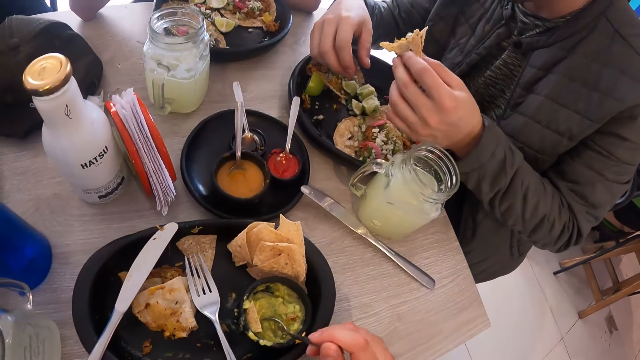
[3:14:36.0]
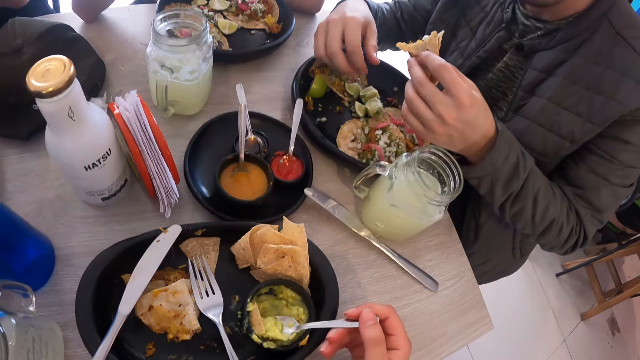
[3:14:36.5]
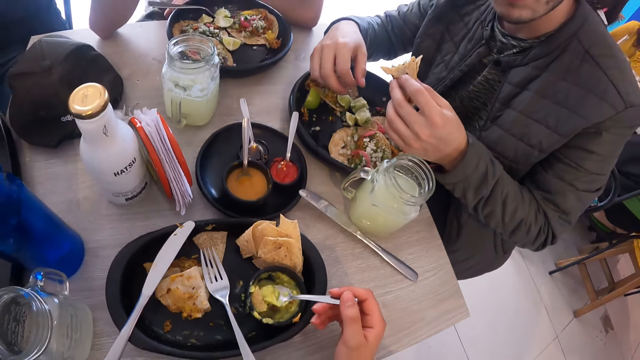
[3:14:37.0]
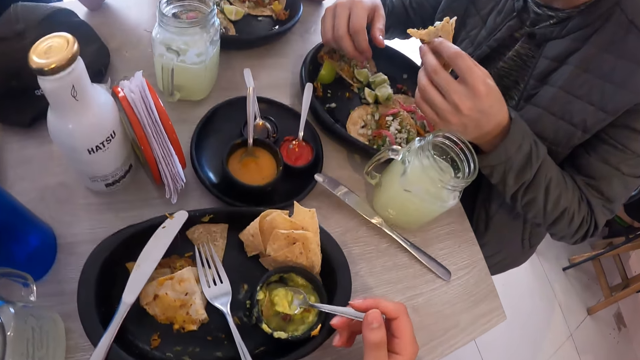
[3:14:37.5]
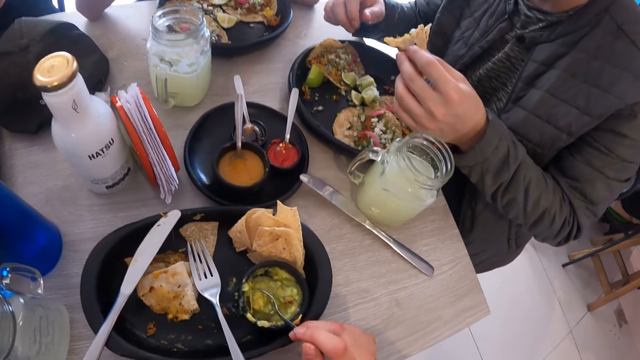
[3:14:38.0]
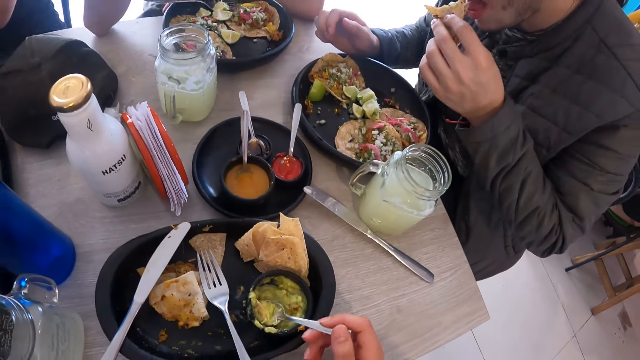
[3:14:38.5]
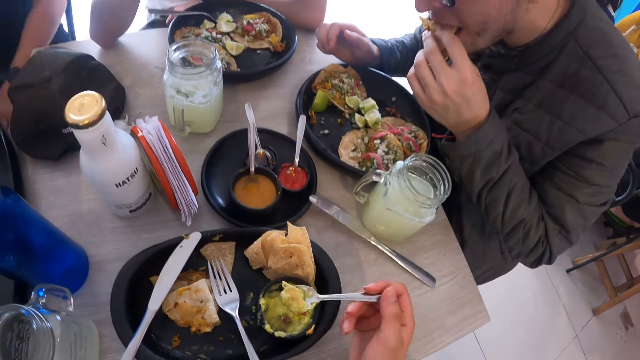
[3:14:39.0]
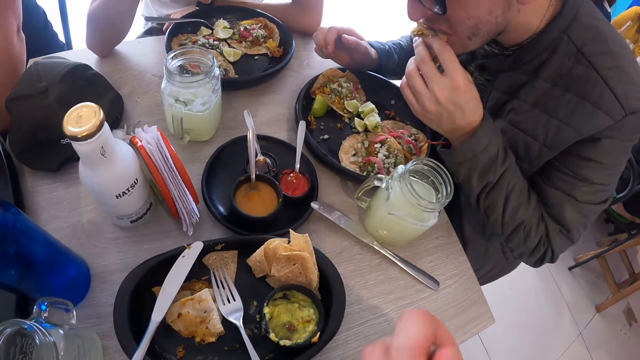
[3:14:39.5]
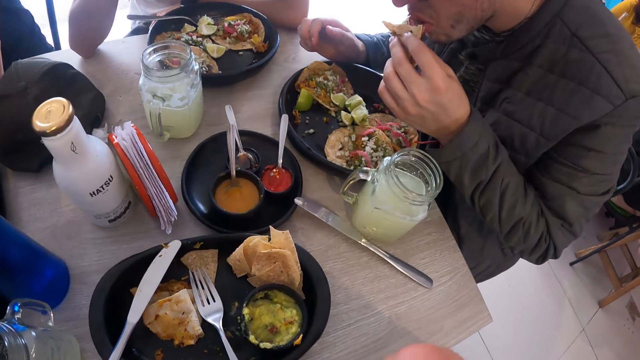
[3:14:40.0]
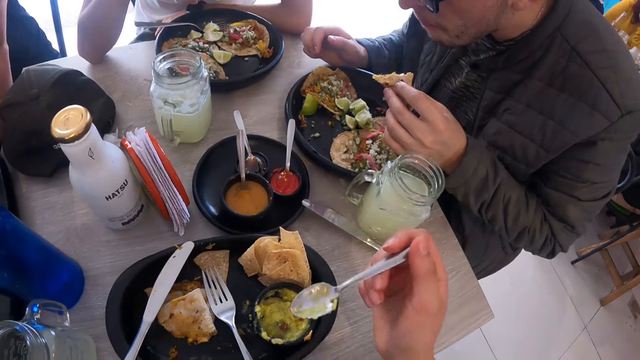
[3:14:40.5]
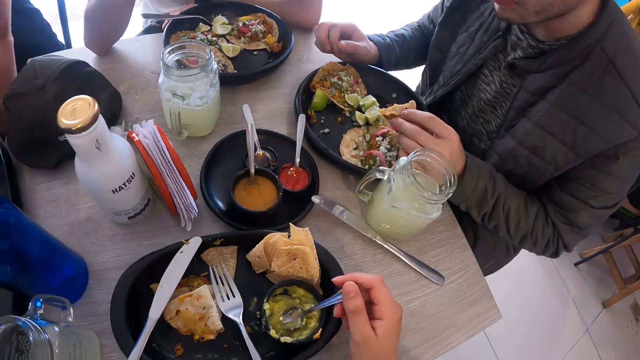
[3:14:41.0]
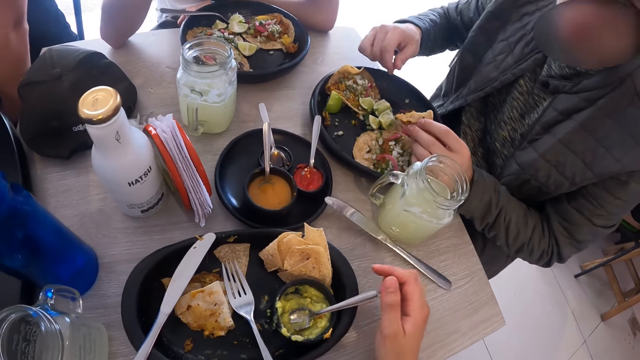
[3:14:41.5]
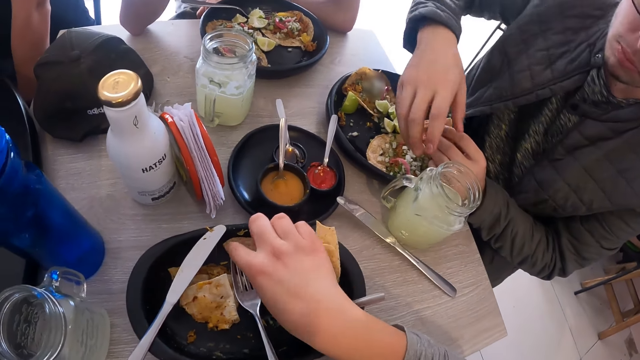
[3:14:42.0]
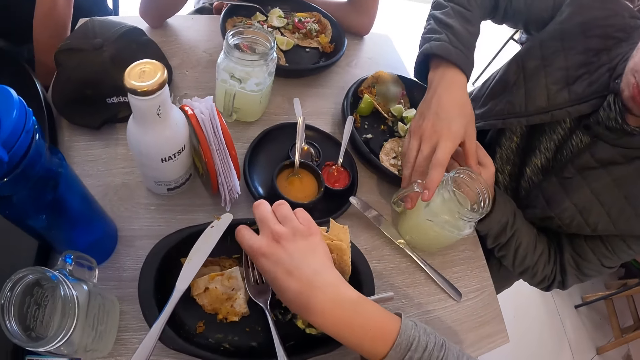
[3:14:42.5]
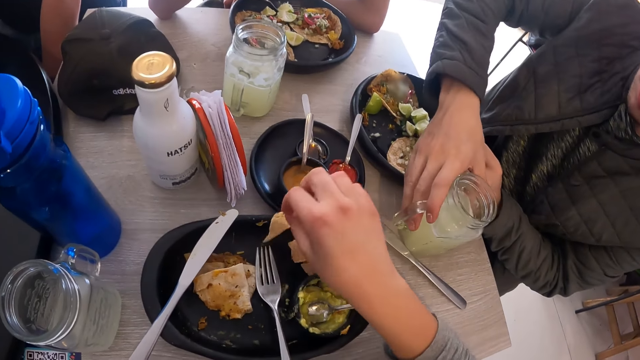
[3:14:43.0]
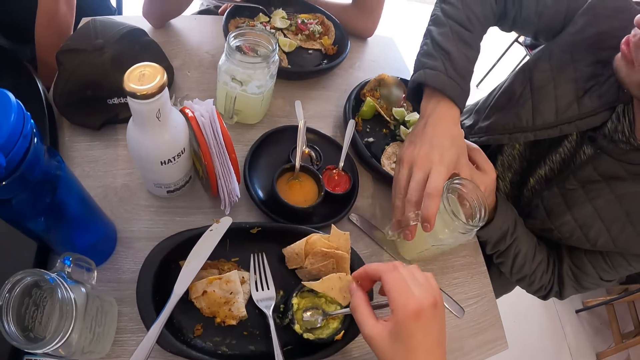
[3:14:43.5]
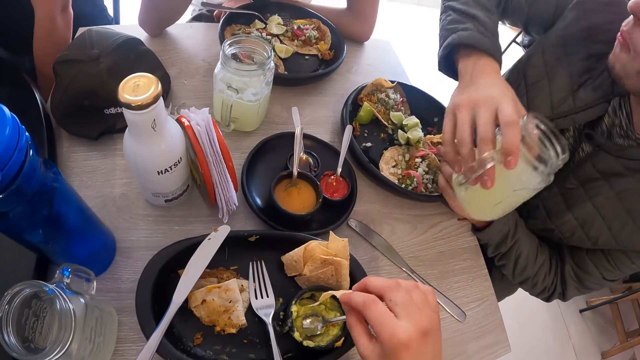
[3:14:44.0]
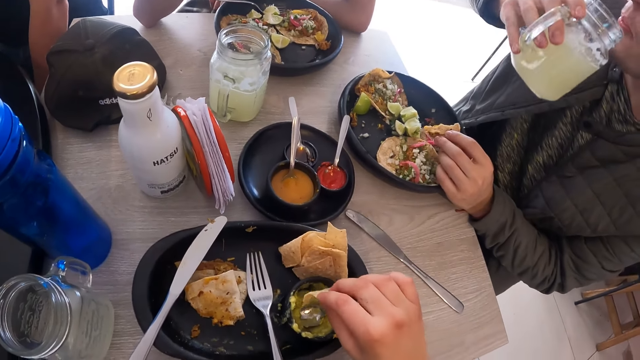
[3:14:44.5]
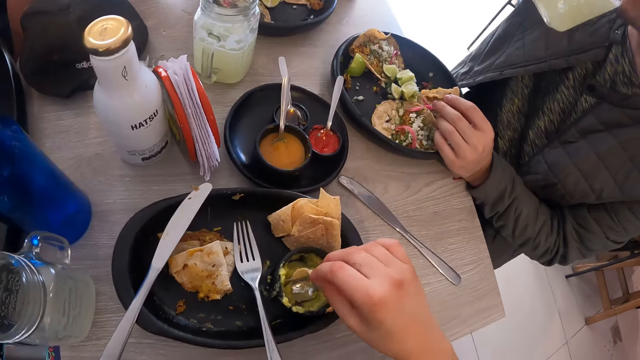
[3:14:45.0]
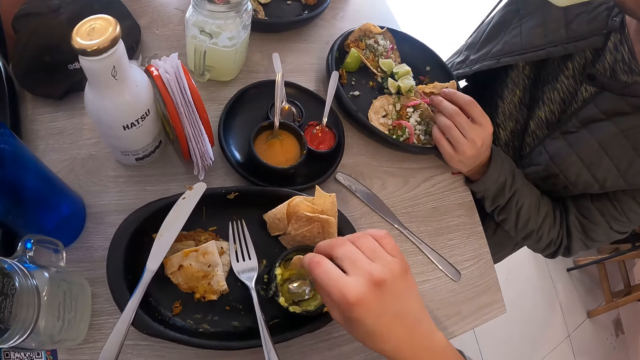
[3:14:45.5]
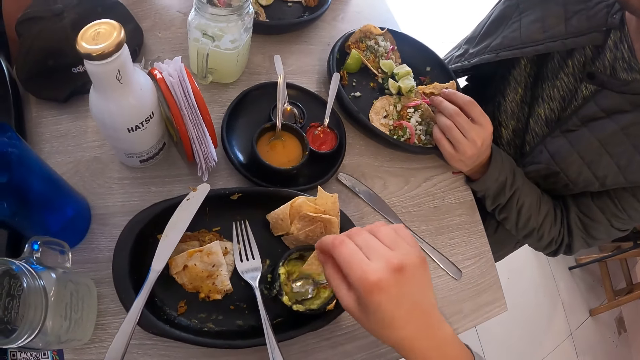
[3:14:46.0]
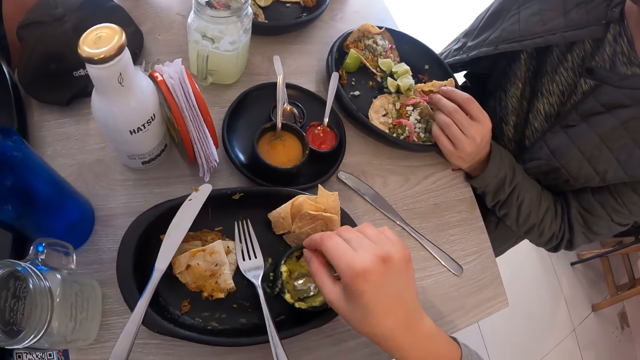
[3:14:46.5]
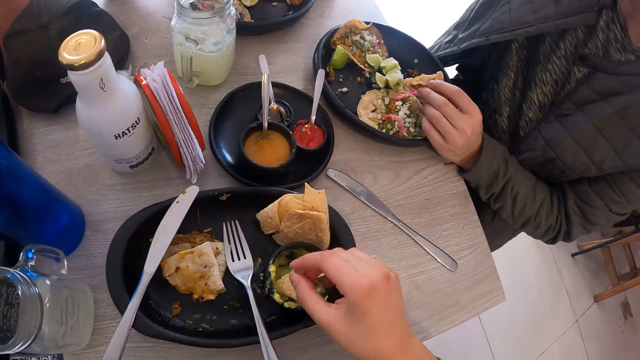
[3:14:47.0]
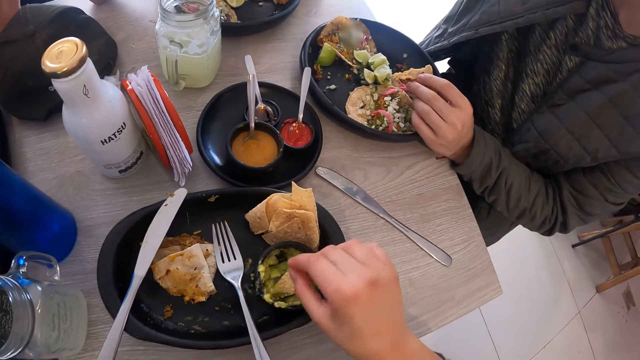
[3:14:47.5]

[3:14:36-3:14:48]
A man eats the taco in his left hand. The camera wearer eats the sauce or soup and the tortilla on the spoon in her right hand. She drops the spoon in the sauce dish with her right hand. She picks a tortilla or flatbread from the bowl with her right hand. The man picks a glass of juice from a table with his right hand. The camera wearer scoops some sauce in the sauce dish with the tortilla in her right hand. The man drinks some juice from the glass of juice in his right hand. The camera wearer moves the flatbread on the soup.

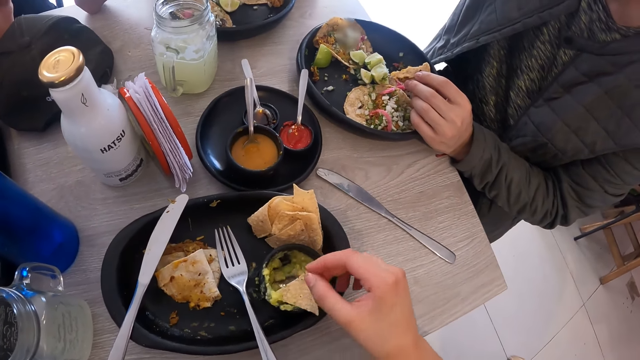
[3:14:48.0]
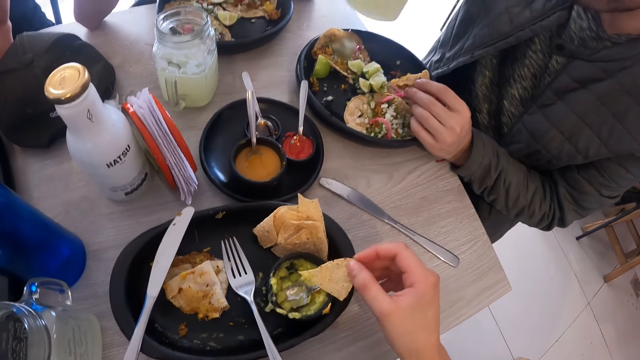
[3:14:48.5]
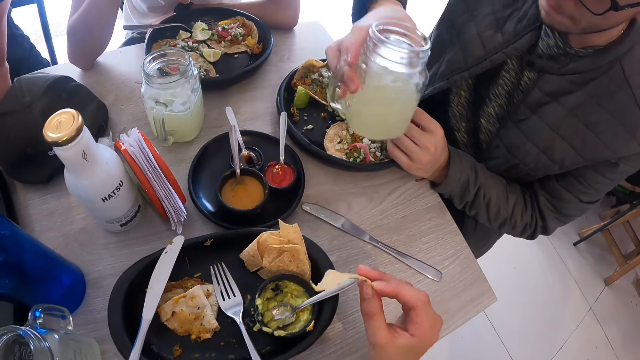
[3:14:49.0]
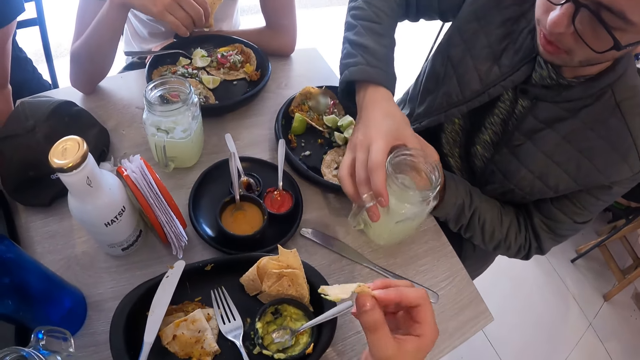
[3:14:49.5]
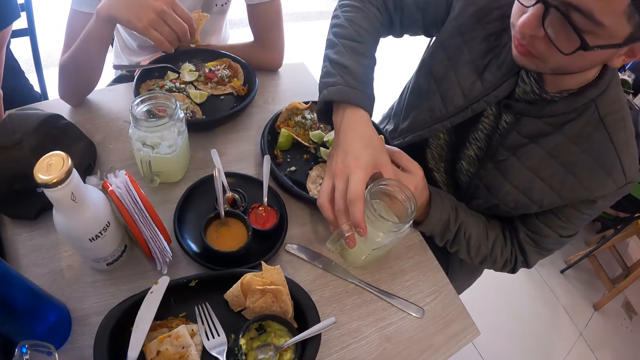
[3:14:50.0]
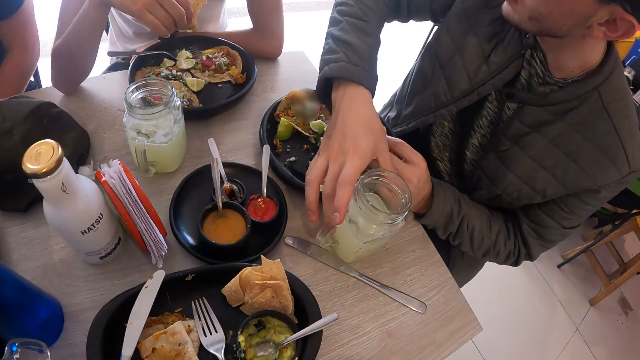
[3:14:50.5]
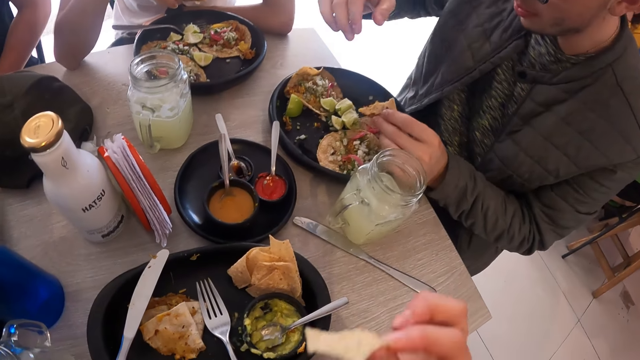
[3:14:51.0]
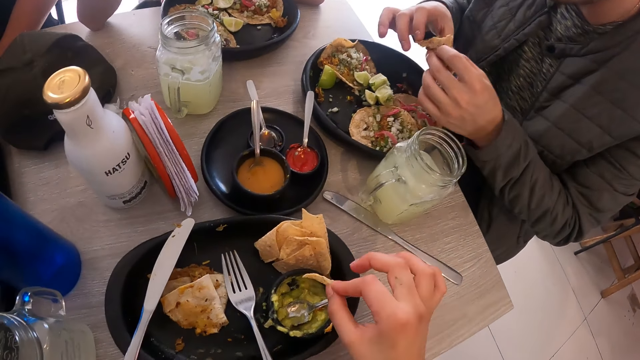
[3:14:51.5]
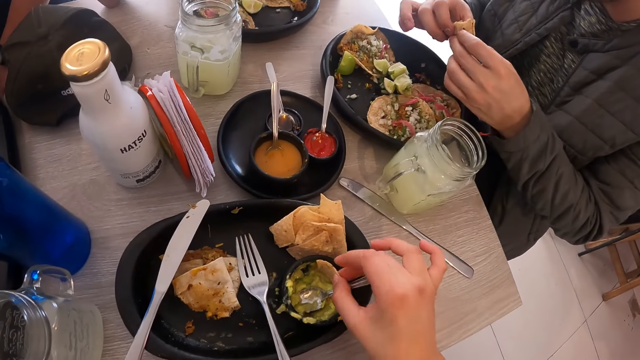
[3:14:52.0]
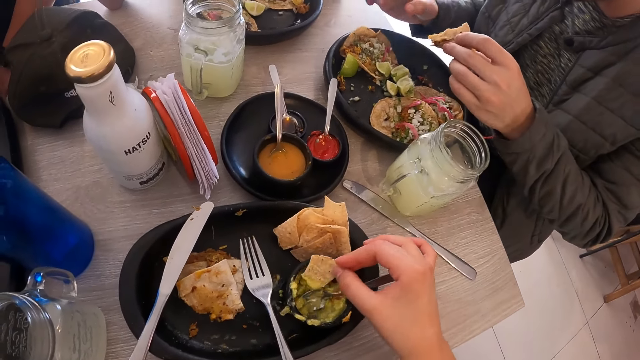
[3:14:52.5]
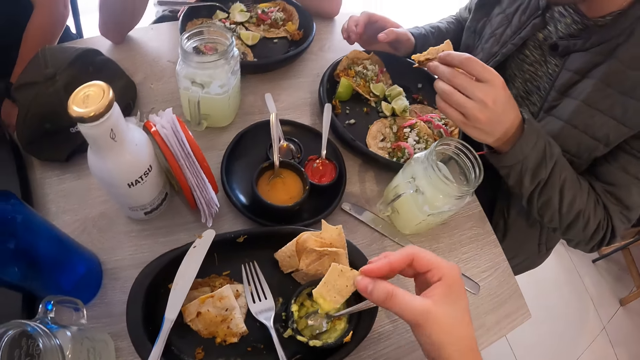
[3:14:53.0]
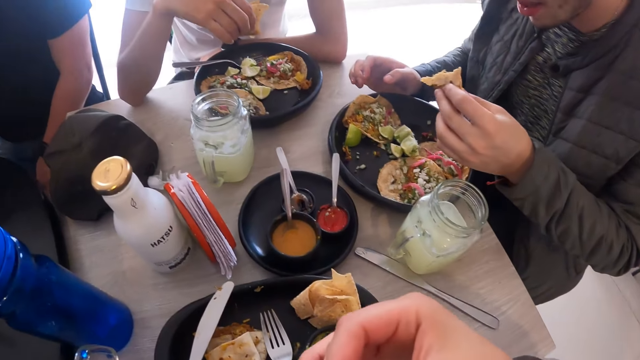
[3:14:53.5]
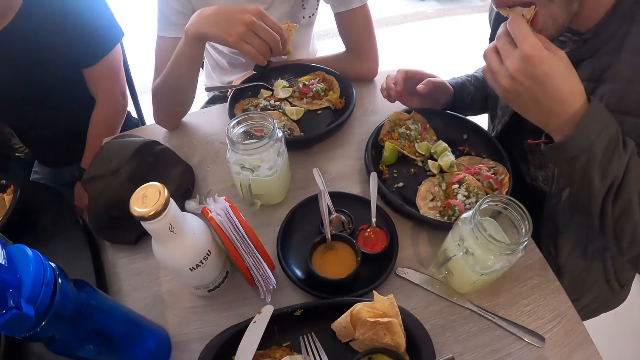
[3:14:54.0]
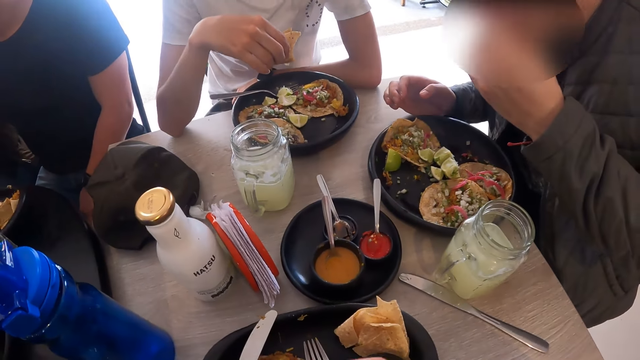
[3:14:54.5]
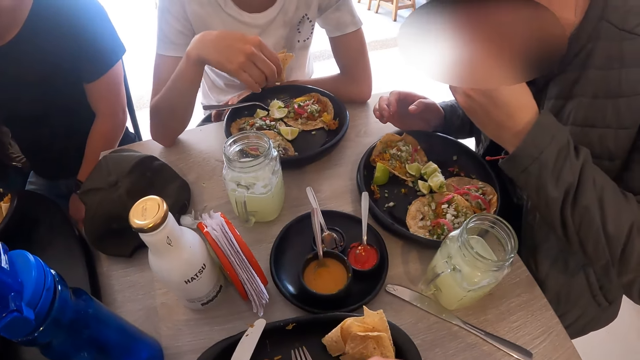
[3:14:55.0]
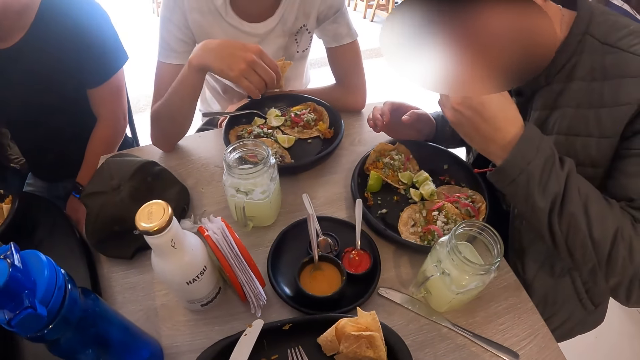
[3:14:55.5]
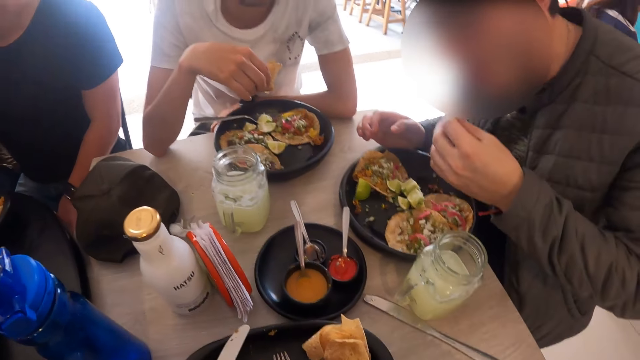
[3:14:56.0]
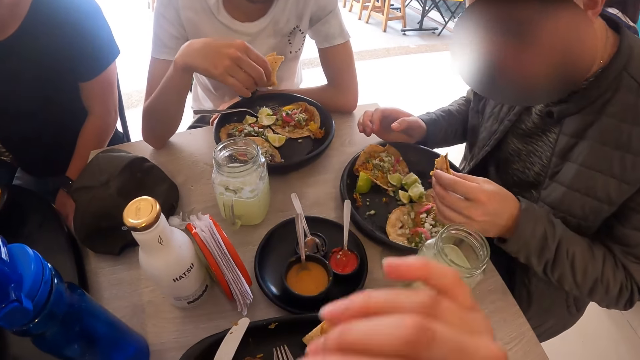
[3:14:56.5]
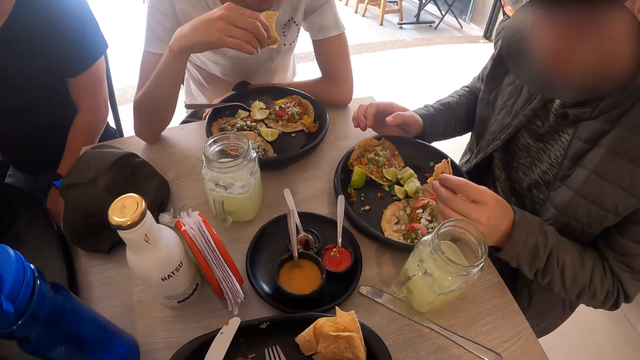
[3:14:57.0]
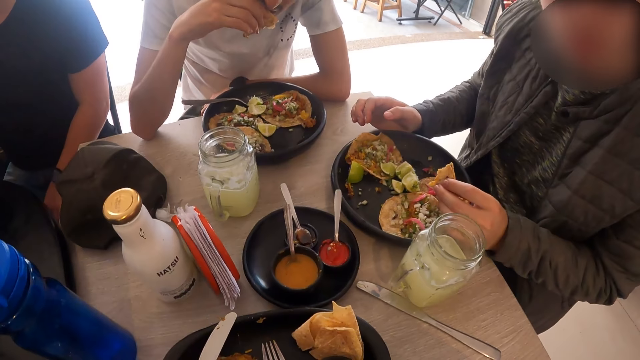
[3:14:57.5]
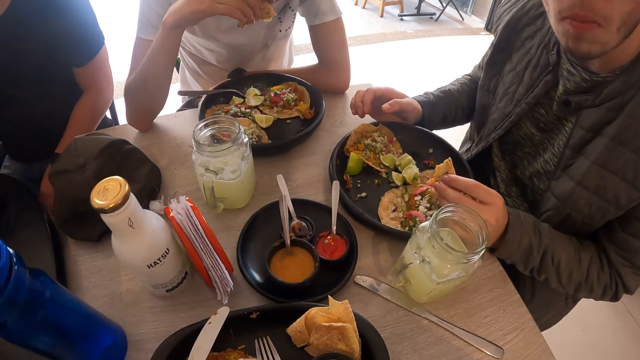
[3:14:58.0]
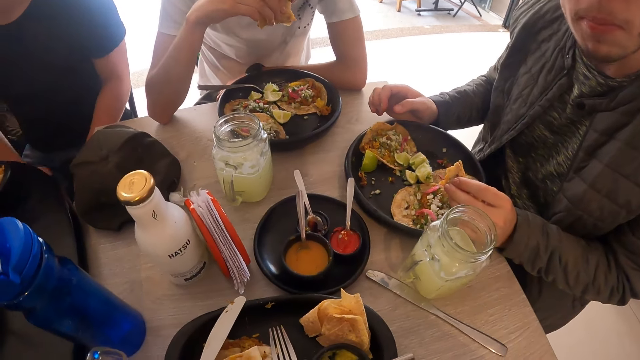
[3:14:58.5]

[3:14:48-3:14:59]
A man drops the glass of juice on the table with his right hand. The camera wearer eats the tortilla from her right hand. She dips the tortilla in the sauce in the sauce dish with her right hand. She eats the tortilla from her right hand. The man eats the taco in his left hand. Another man moves the hand. The camera wearer interacts with the first man and the other man. She moves the hand. She eats the tortilla from her right hand. A third man moves the hand.
